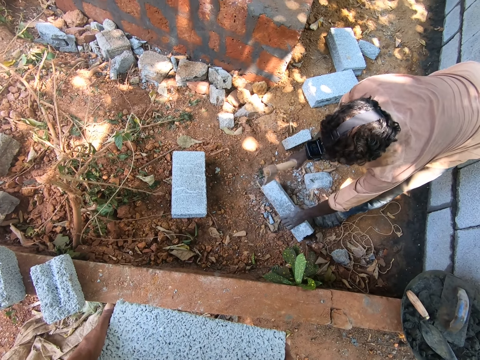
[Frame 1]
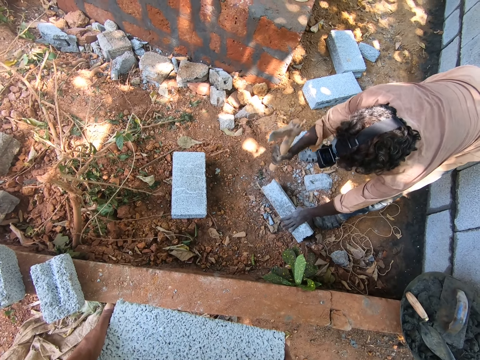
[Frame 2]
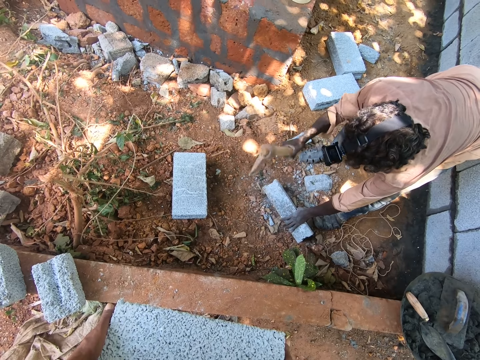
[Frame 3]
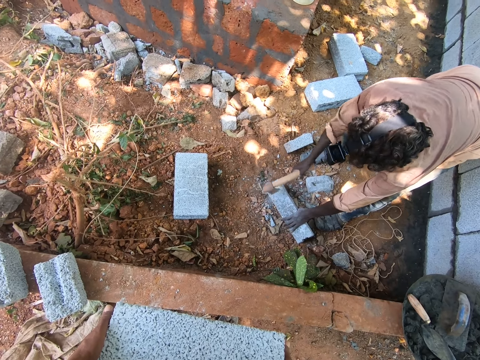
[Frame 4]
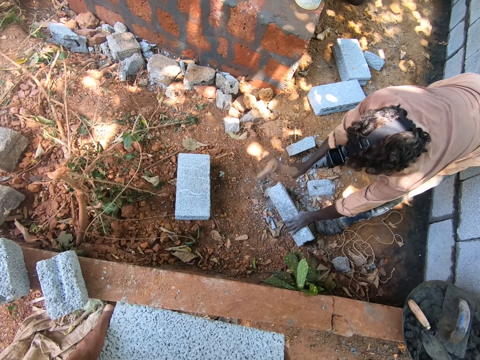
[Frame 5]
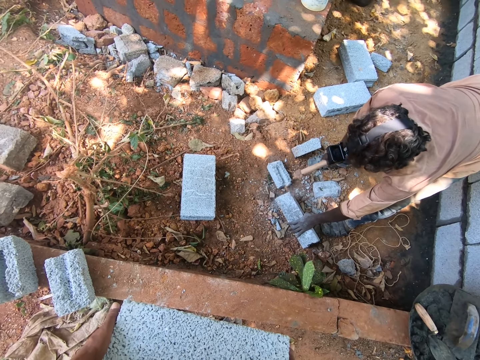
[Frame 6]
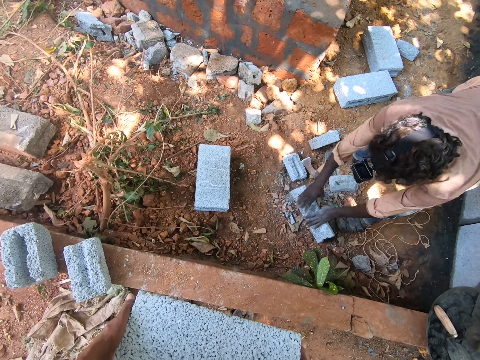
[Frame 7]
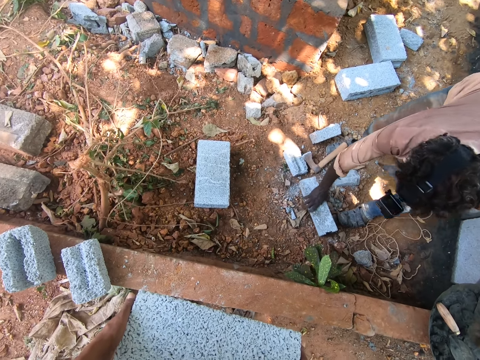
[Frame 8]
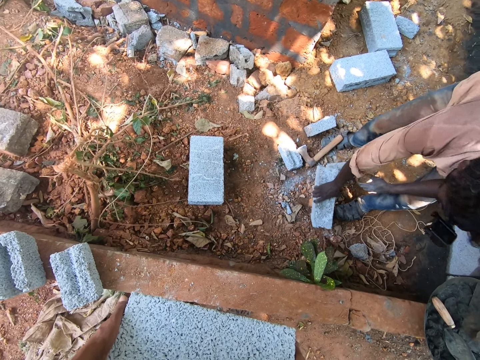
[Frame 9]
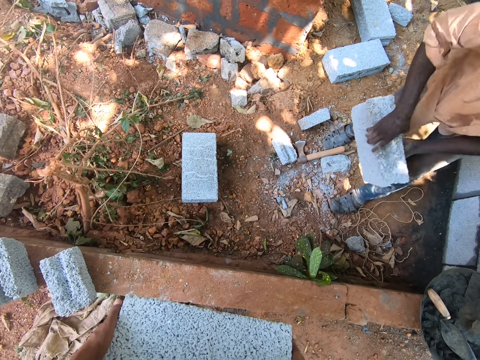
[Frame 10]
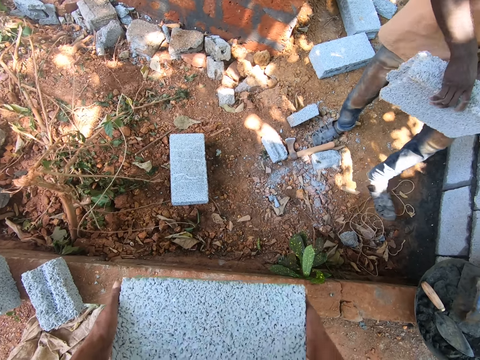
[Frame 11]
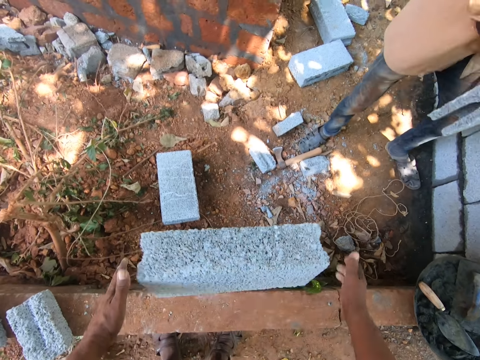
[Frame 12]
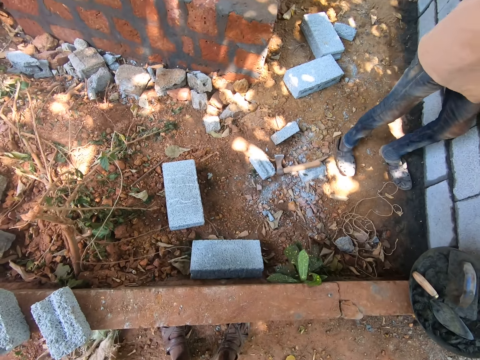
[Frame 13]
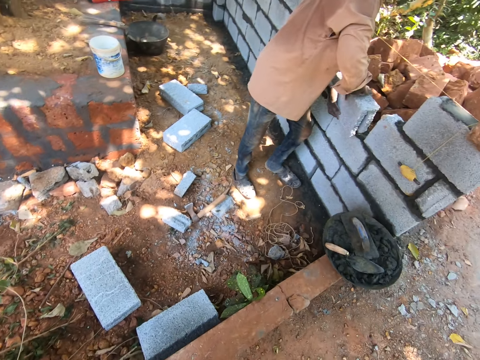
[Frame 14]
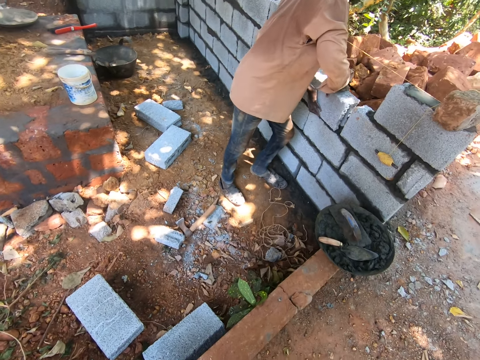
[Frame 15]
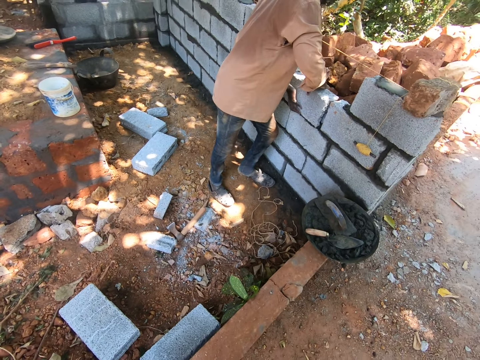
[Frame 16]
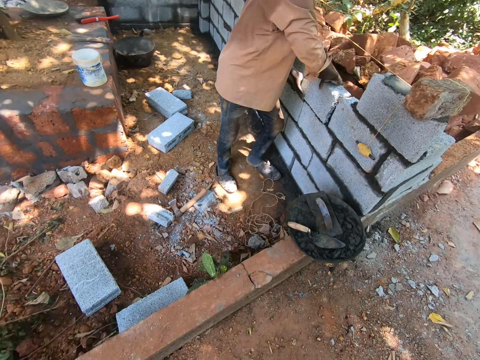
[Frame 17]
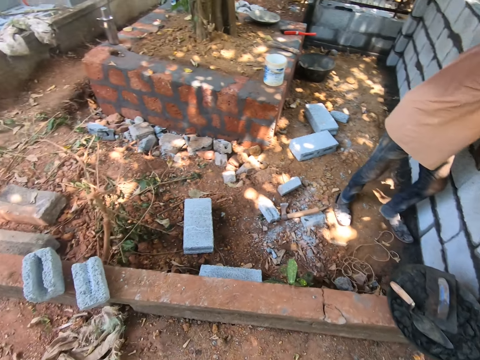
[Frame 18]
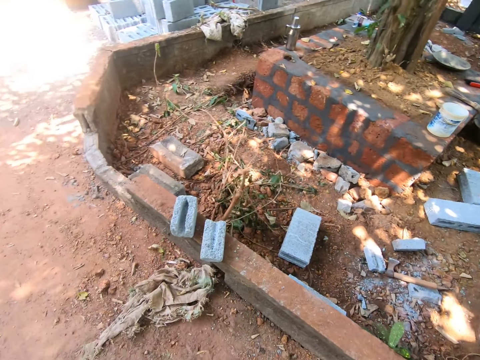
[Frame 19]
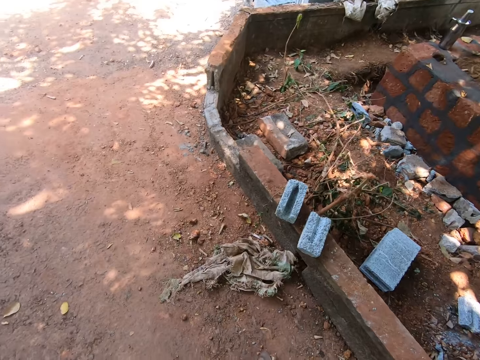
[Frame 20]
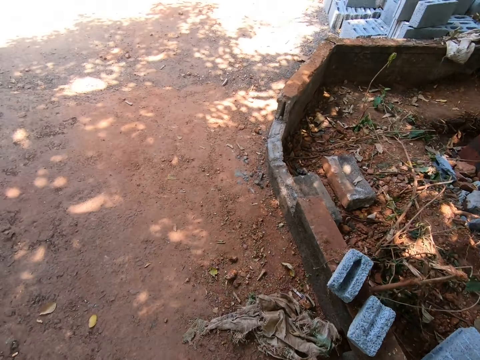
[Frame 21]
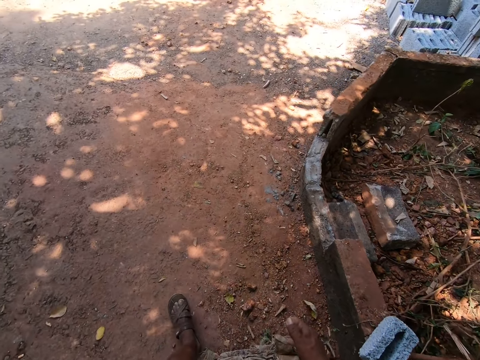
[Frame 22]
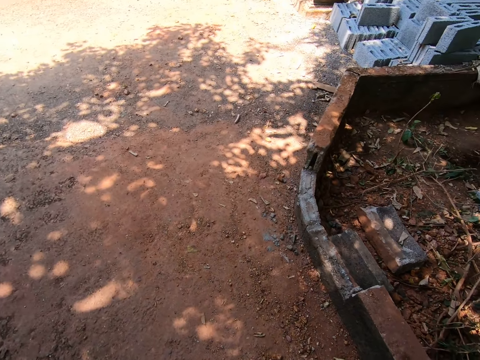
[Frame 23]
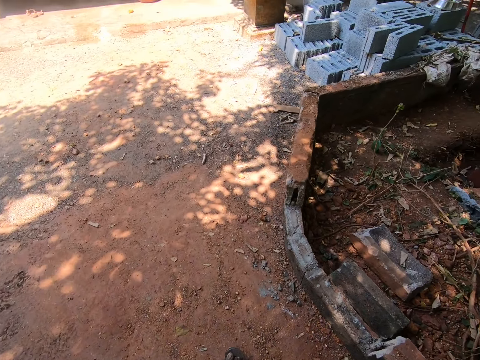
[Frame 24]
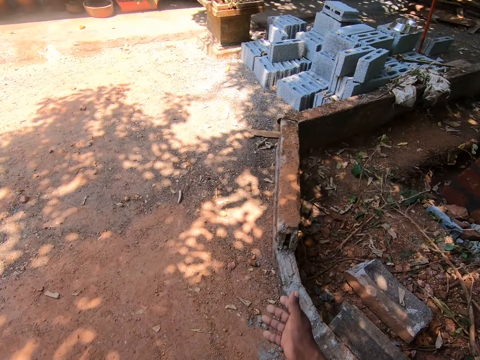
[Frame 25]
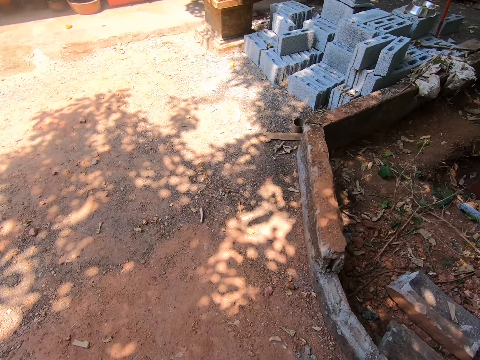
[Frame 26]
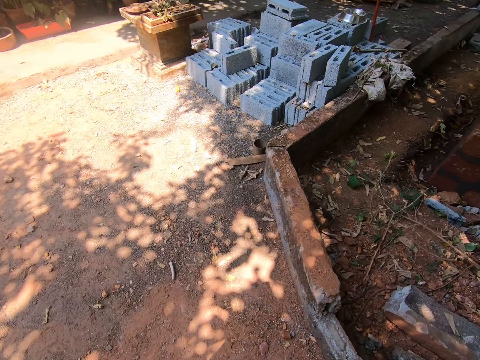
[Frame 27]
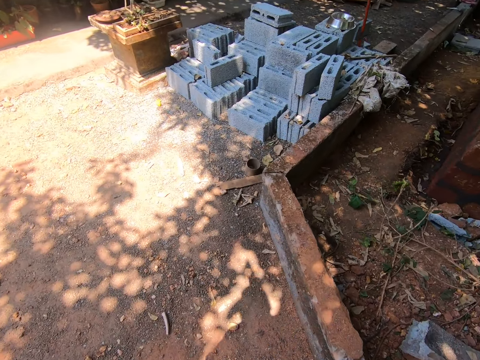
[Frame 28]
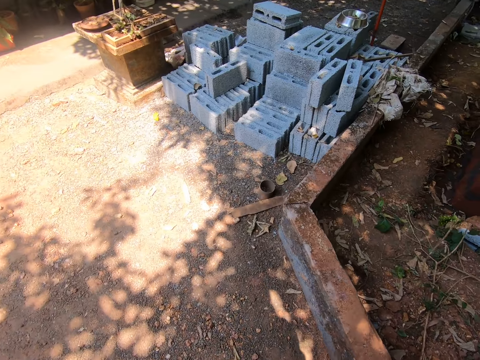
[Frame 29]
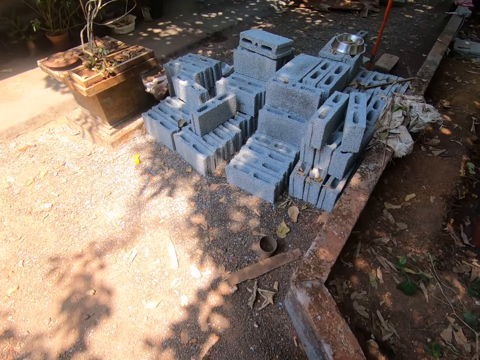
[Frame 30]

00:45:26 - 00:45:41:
The man drops the axe onto the ground, picks the brick from the ground with his left hand and holds the brick with both hands. The camera wearer drops the brick in both hands onto the ground. The man places the brick in both hands onto a wall. The camera wearer walks to the bricks.

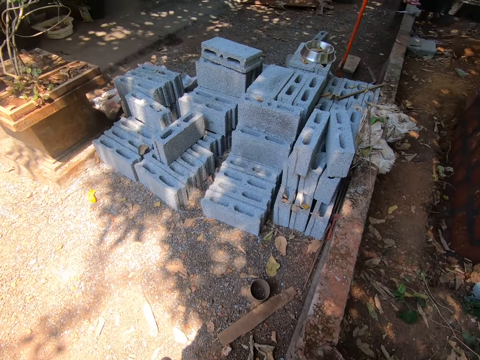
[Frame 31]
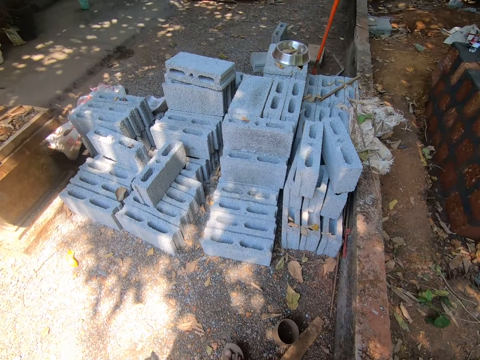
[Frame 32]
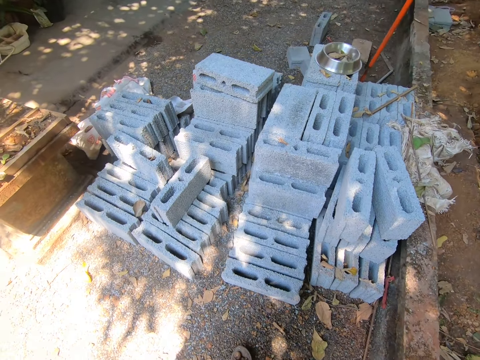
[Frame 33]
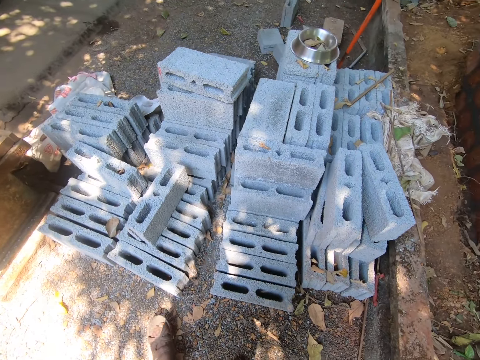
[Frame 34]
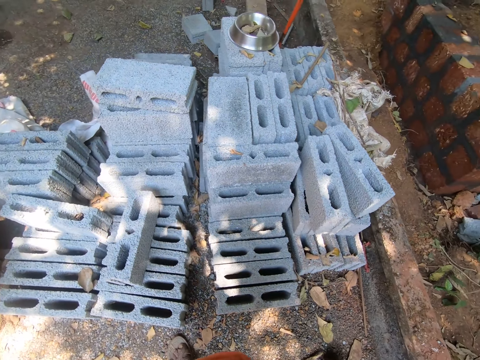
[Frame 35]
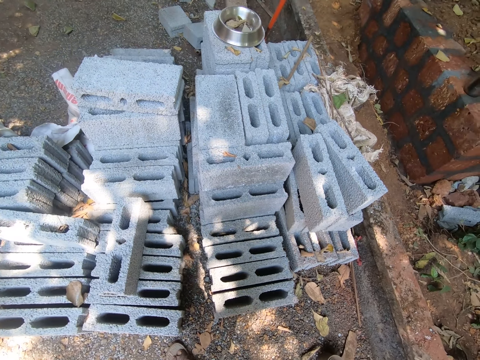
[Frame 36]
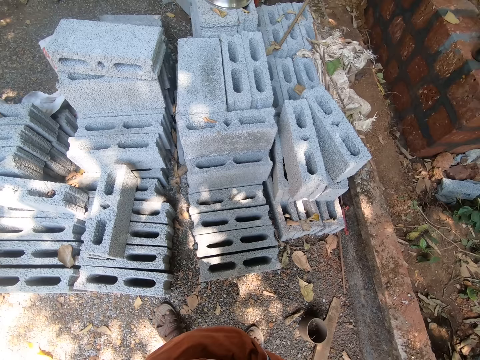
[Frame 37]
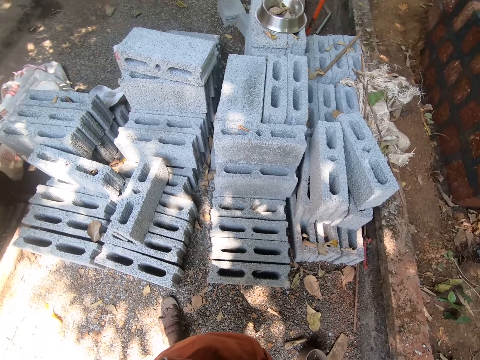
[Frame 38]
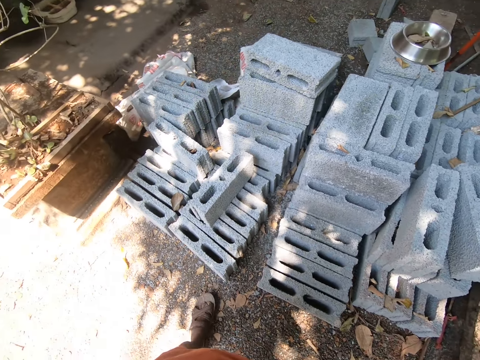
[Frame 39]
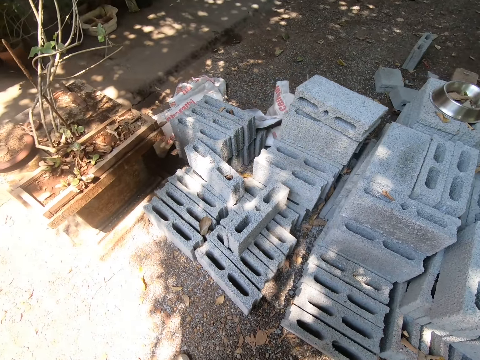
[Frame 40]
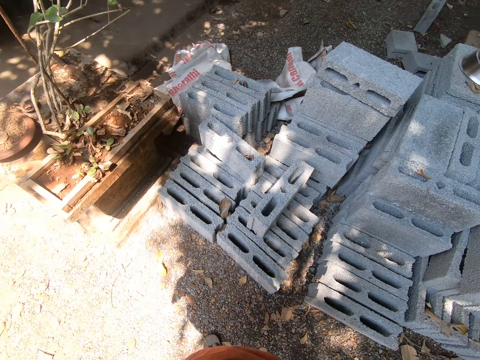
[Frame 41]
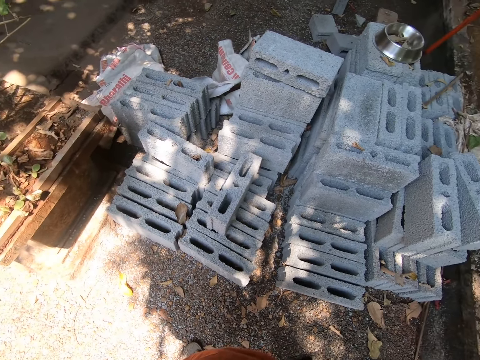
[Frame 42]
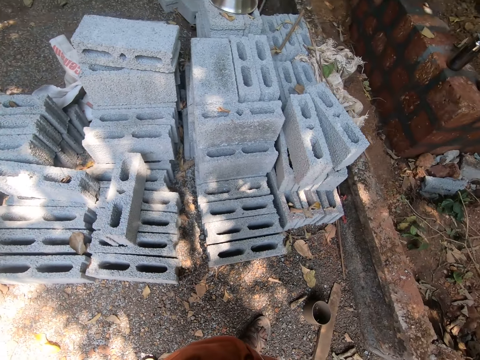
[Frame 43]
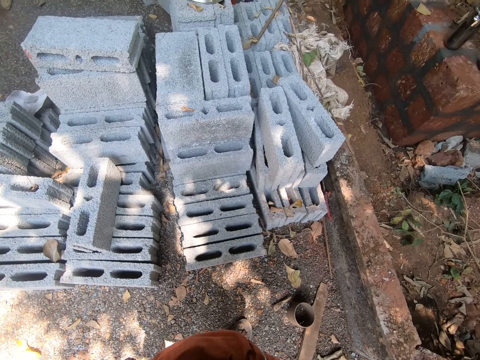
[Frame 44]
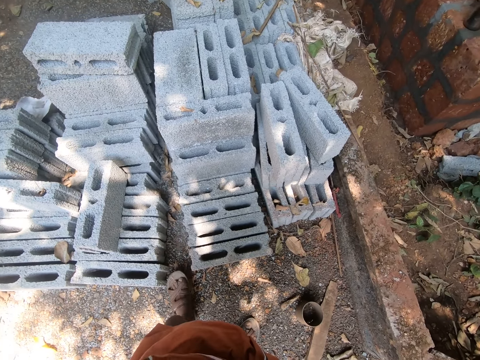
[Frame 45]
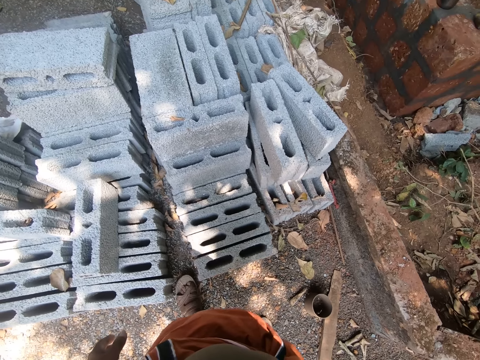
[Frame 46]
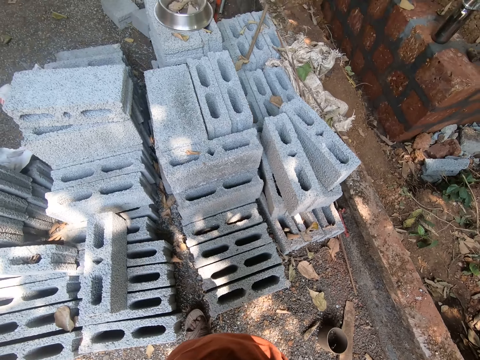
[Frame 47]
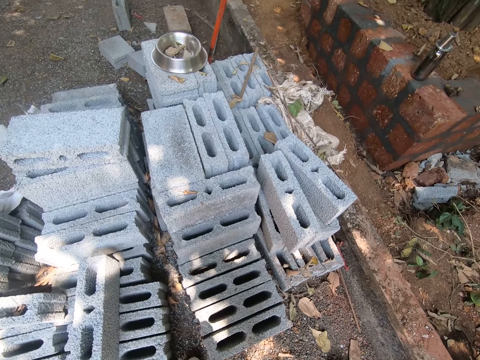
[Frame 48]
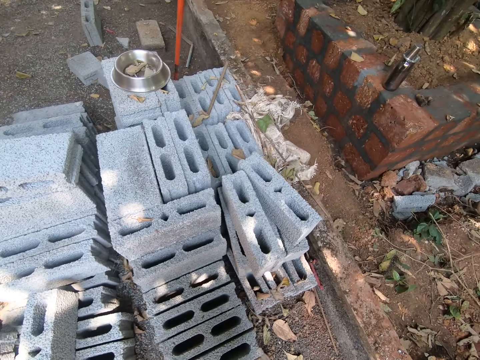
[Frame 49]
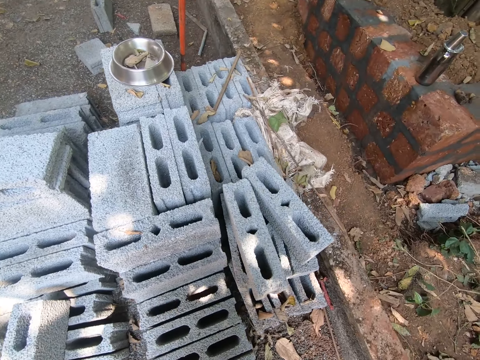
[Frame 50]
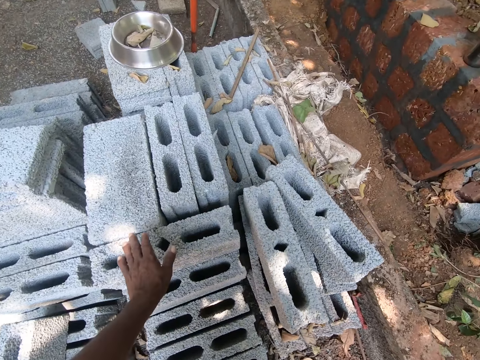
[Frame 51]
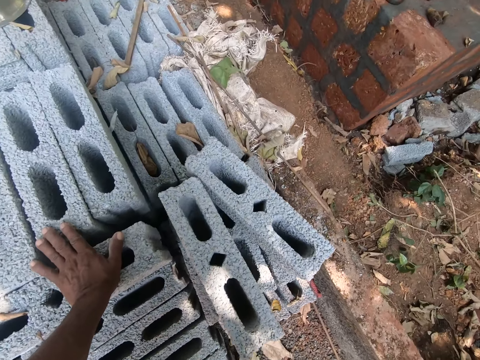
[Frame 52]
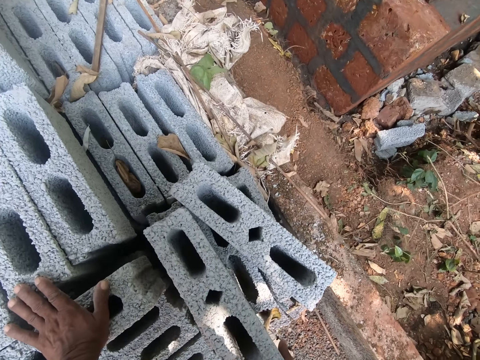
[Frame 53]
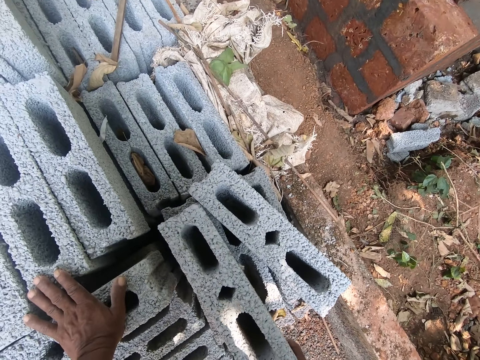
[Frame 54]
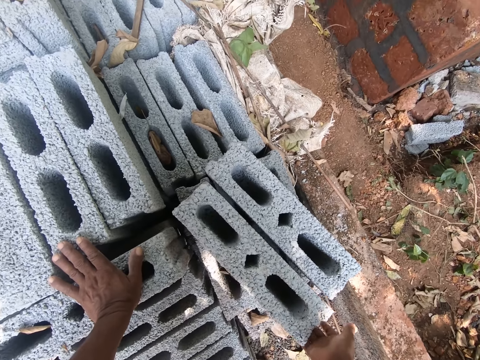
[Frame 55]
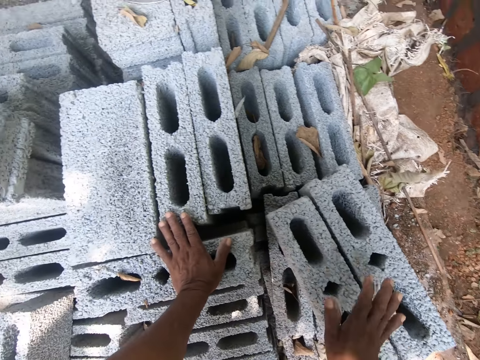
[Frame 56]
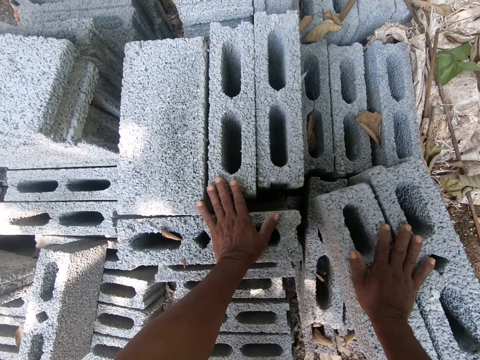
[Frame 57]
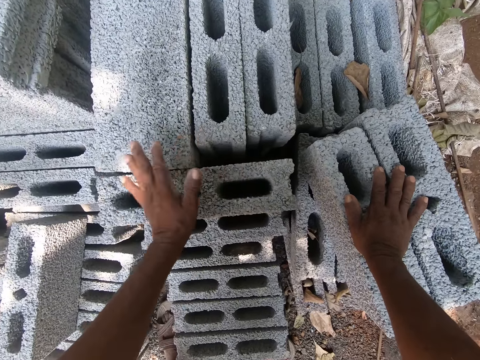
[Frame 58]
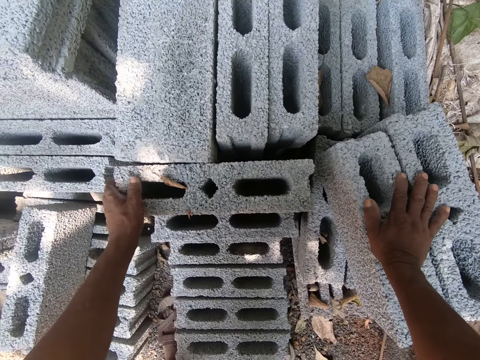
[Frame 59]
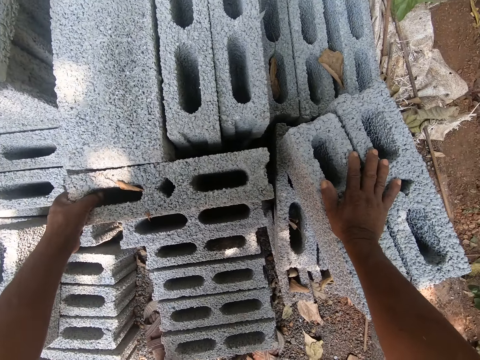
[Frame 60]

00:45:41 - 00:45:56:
The camera wearer looks around. He places his left hand onto the stack of bricks. He moves the bricks. He adjusts a brick on the stack of bricks with his right hand. He places his right hand onto the stack of bricks. He adjusts the brick with his left hand.
